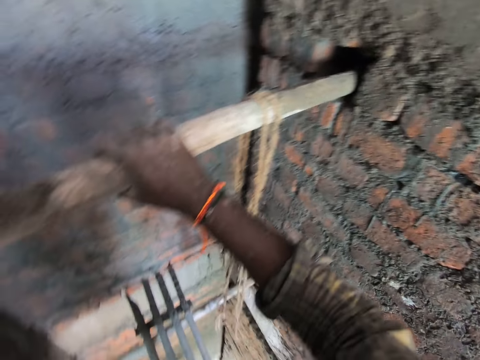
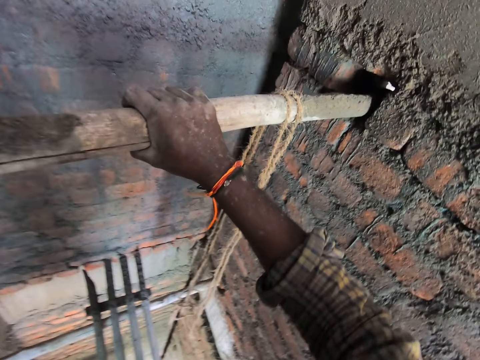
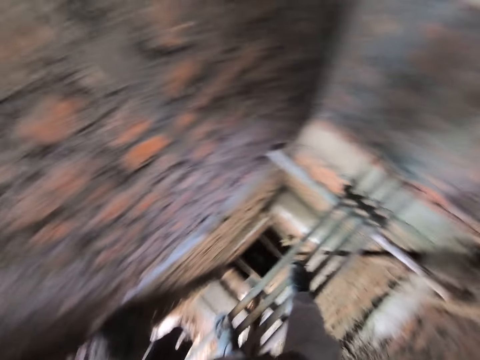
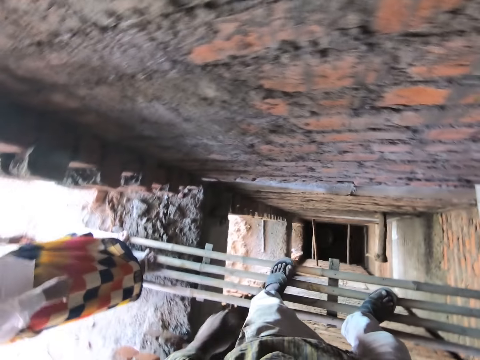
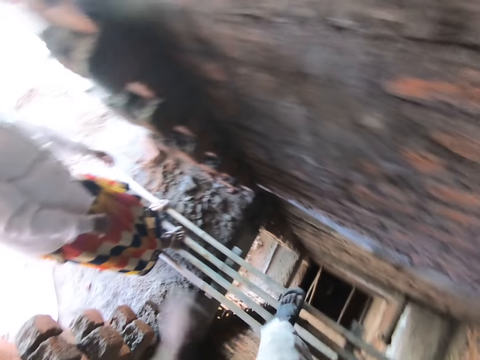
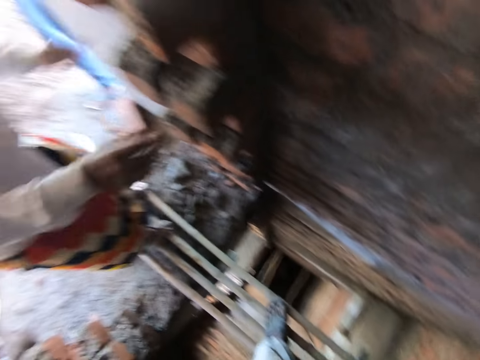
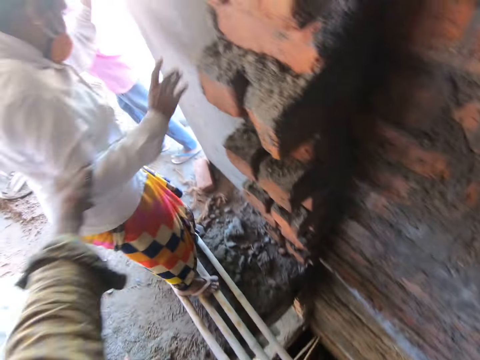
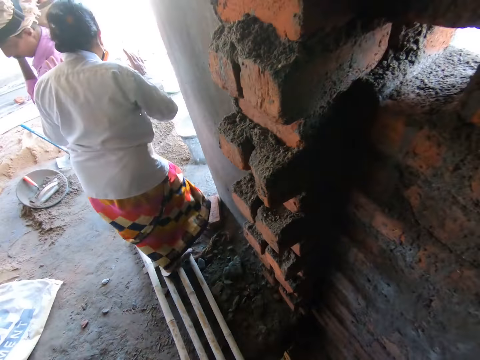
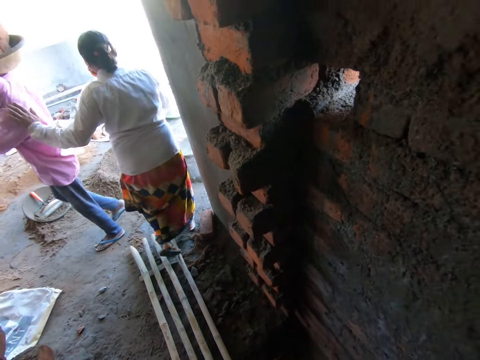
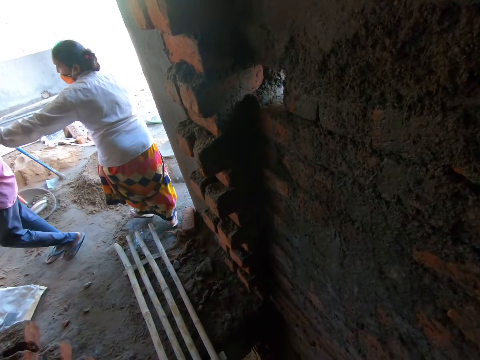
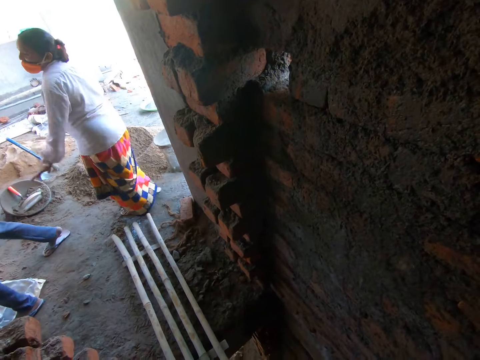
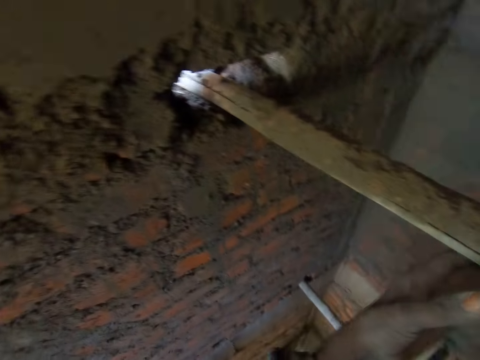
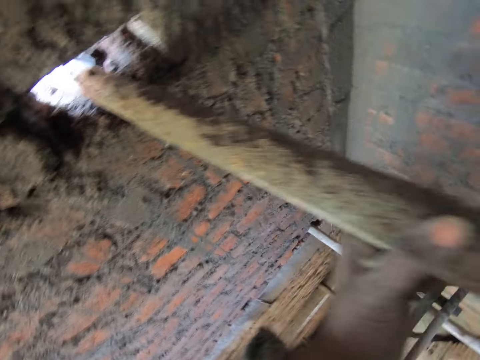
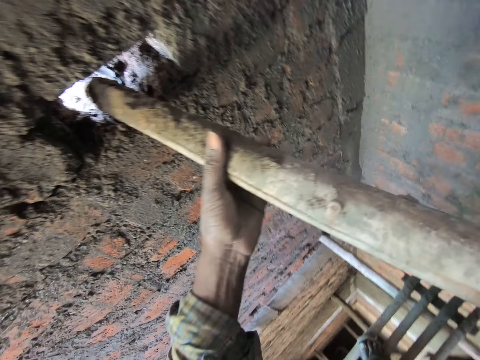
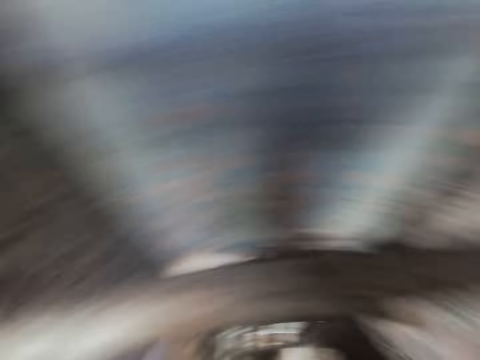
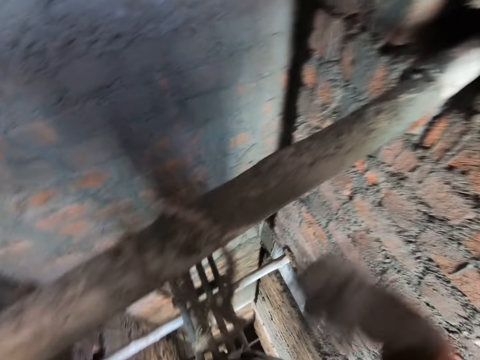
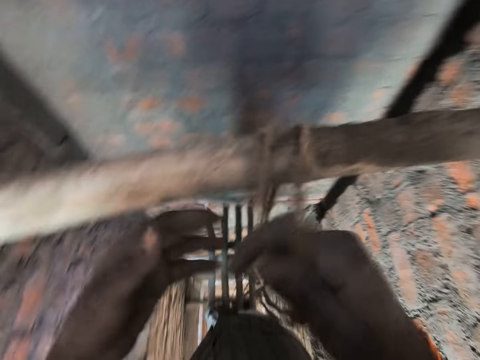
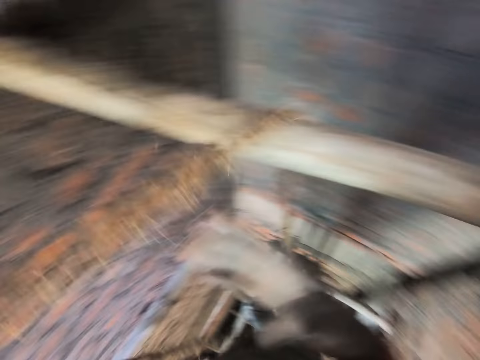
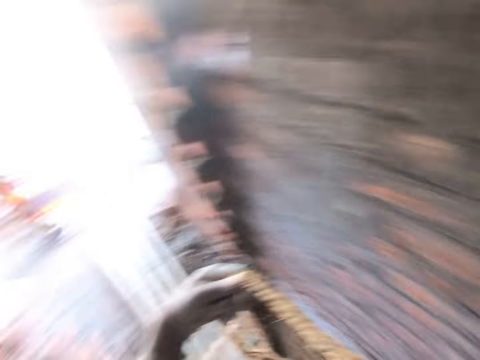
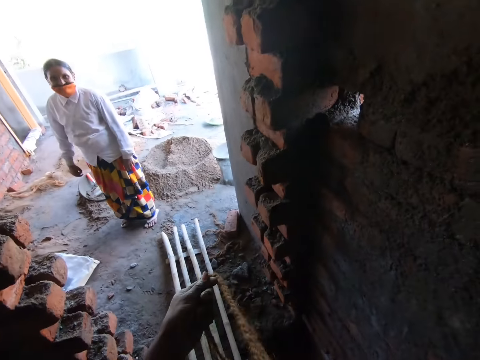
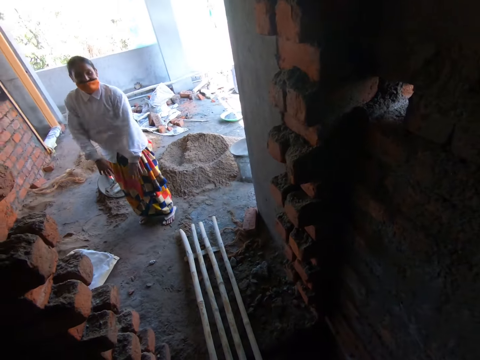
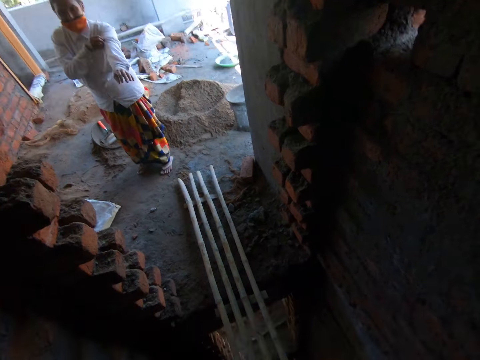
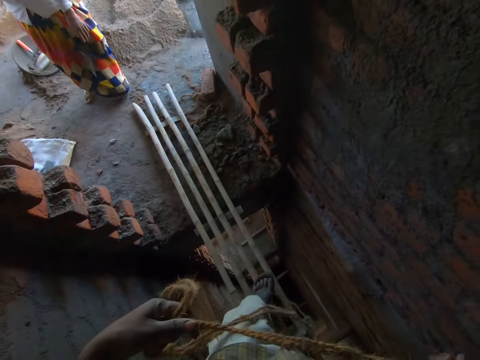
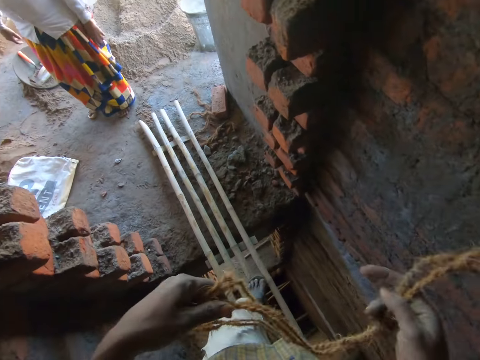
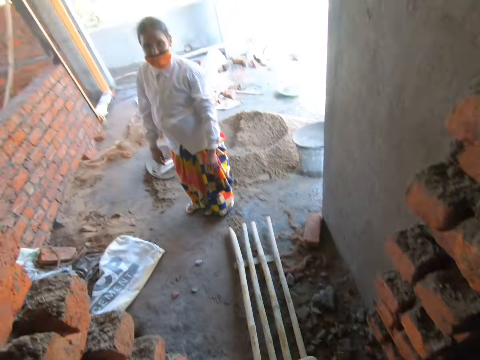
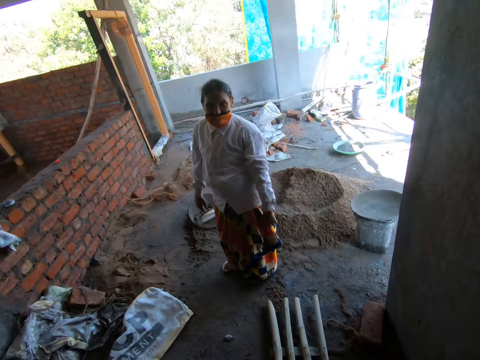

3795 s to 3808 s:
A woman stands on the wooden scaffold. The camera wearer touches the right hand of the woman with his left hand. The woman walks on the floor. The woman touches the shoulder of a man with her left hand. The camera wearer stands on the wooden scaffold. He moves the bamboo through the wall with his hands. He picks up a rope from the bamboo on the wall with his hands. The woman stands on the floor.

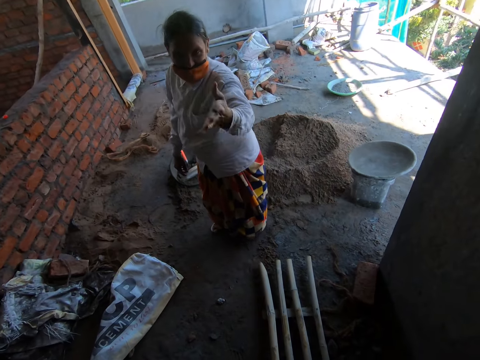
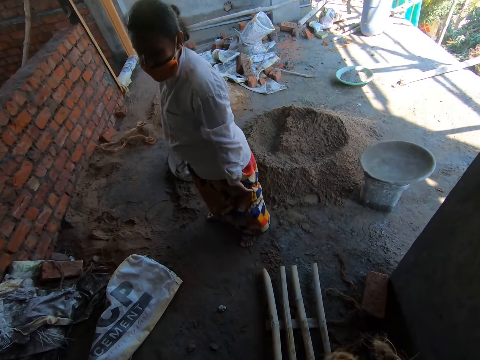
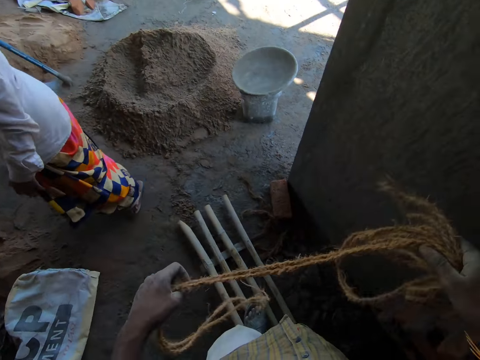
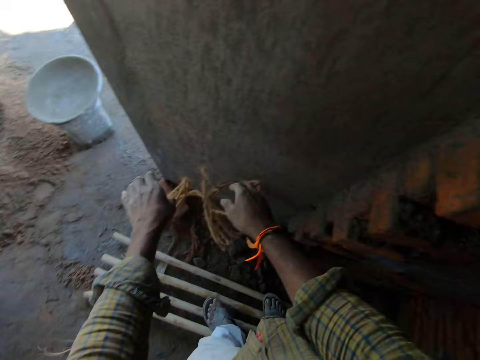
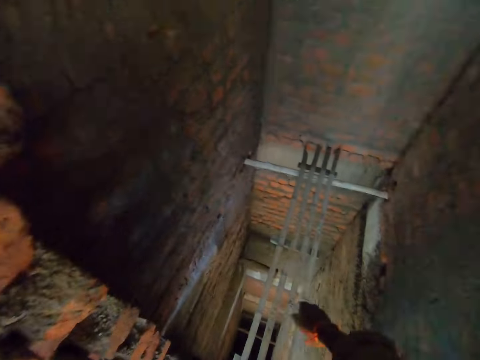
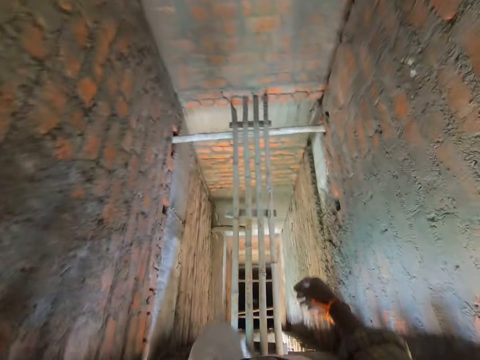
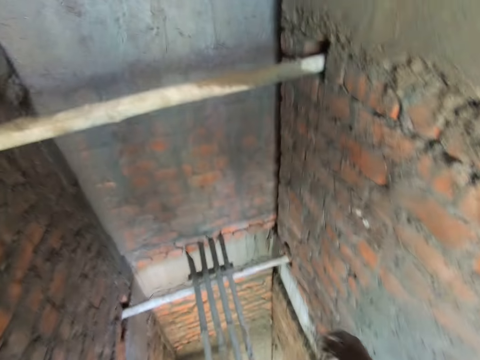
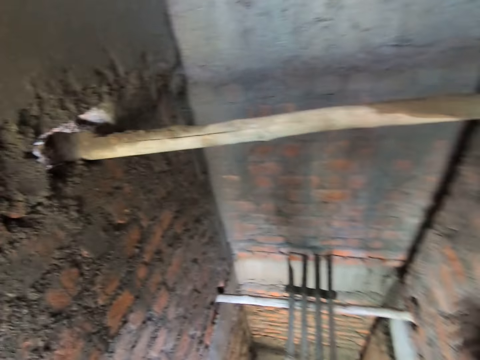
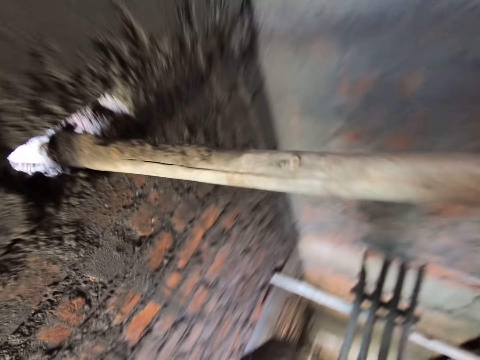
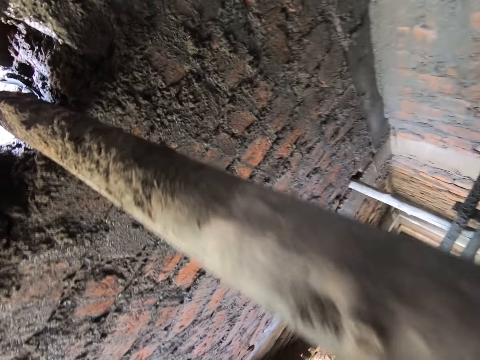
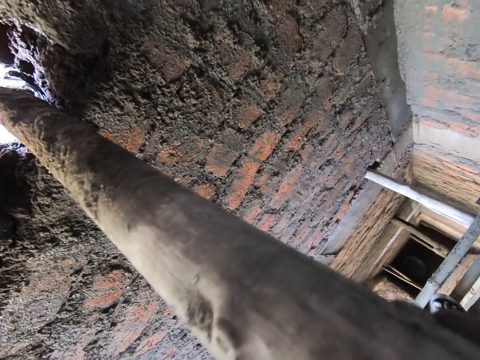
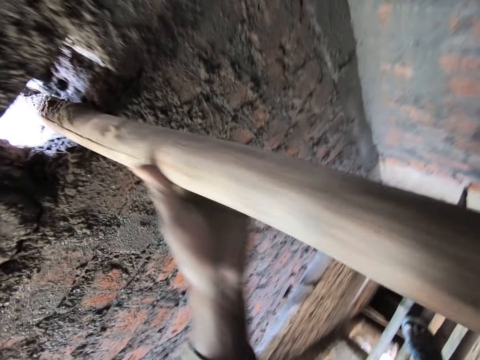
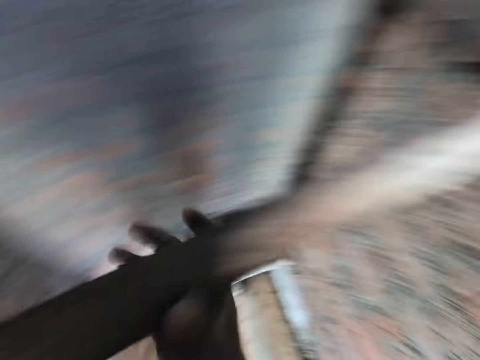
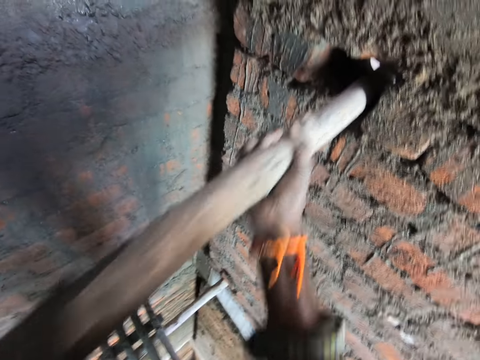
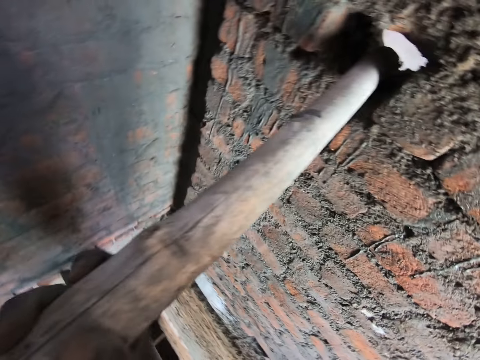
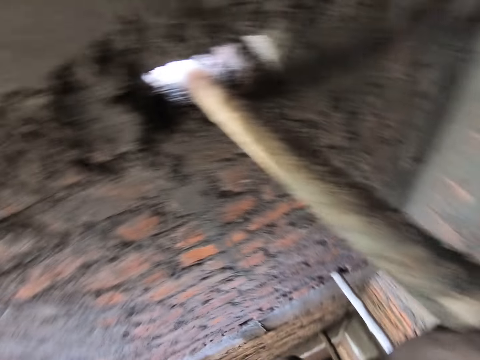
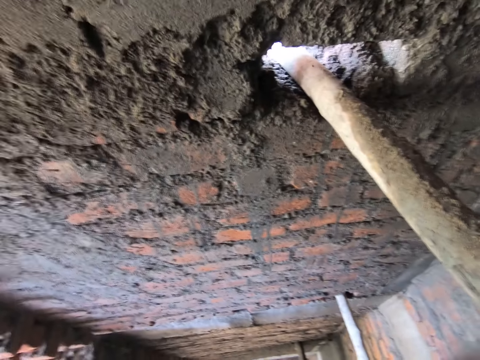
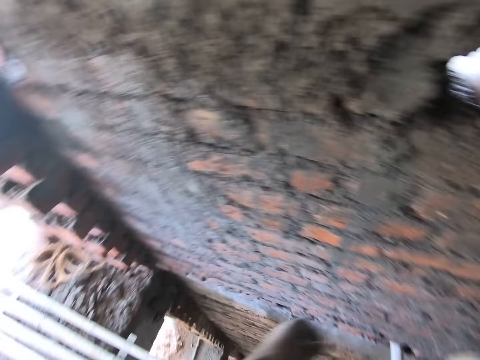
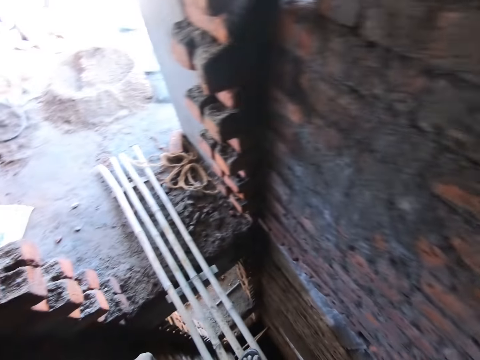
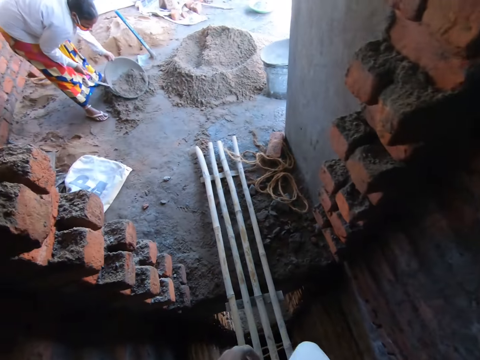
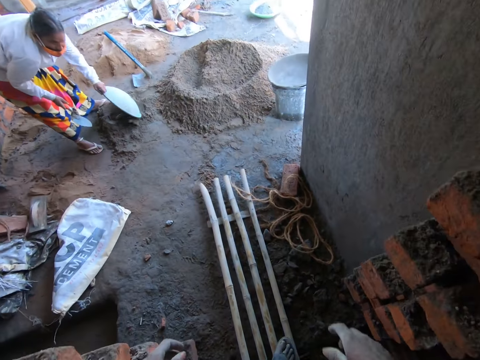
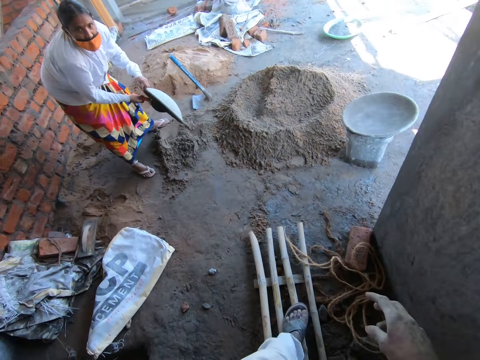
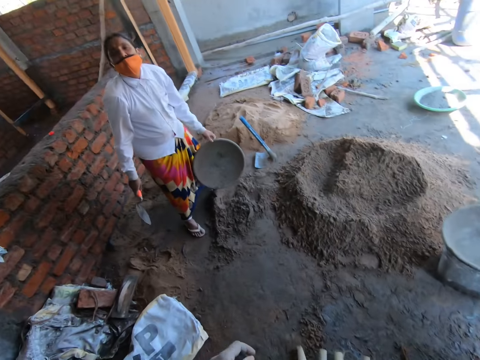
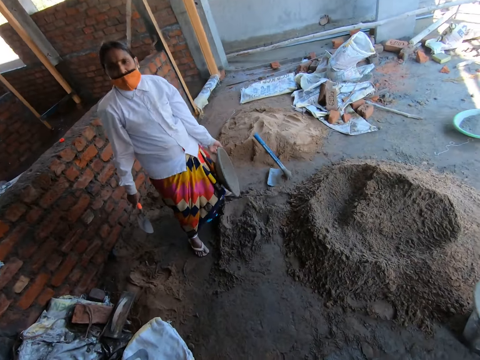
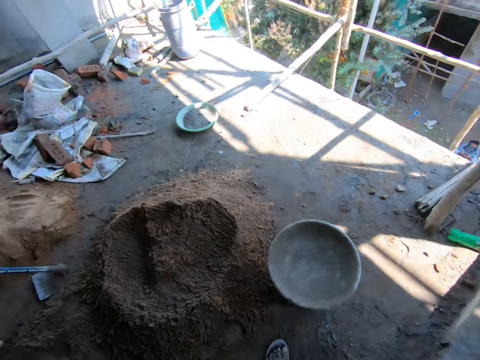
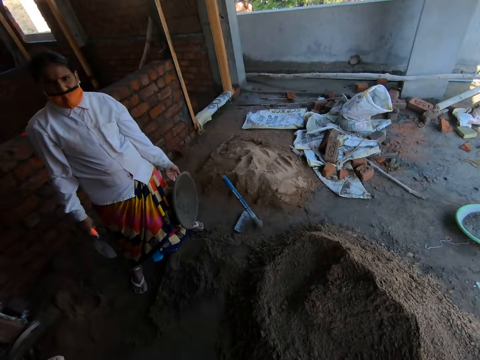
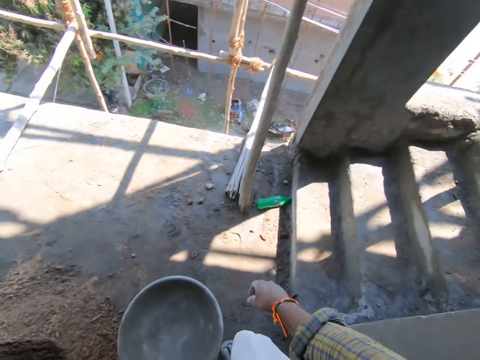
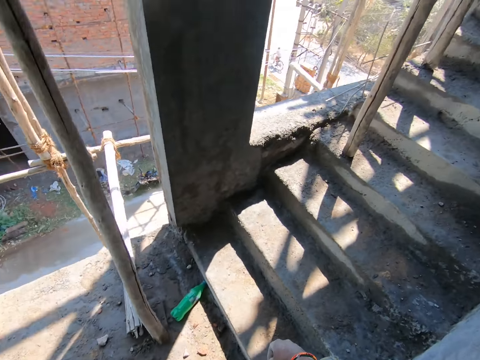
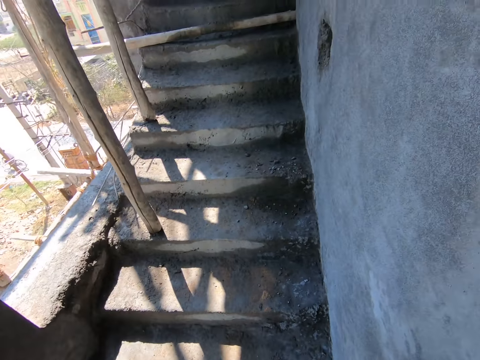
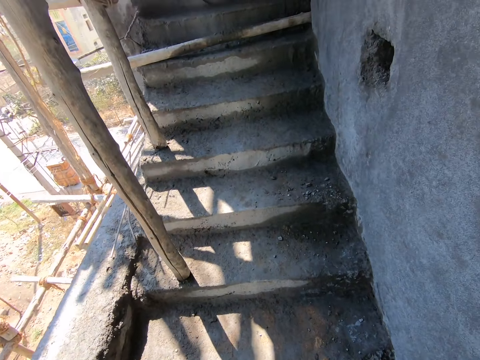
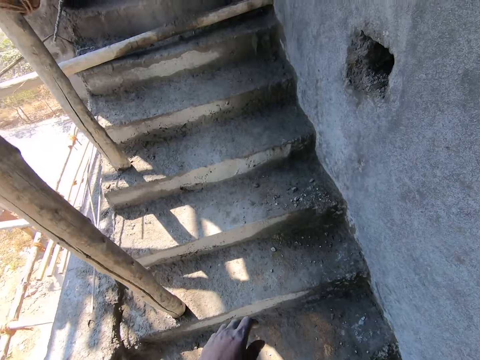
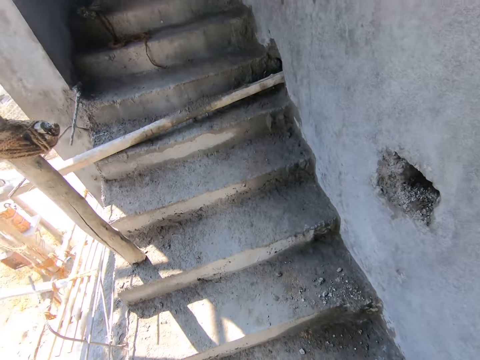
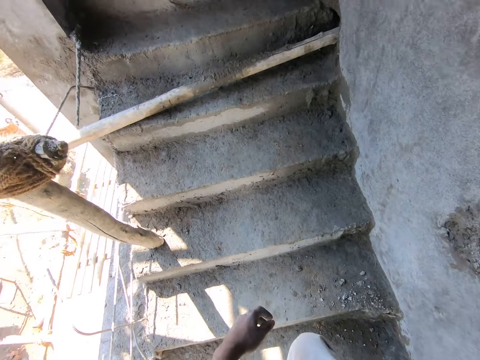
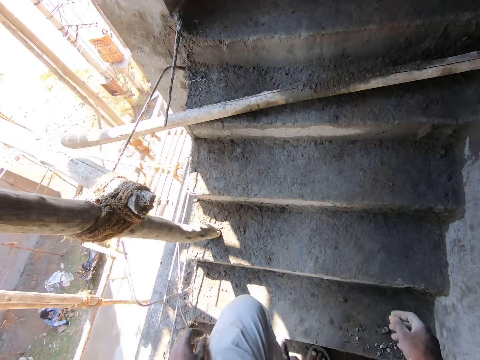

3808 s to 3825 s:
The camera wearer drops the rope in his hands on the floor. He walks on the wooden scaffold. He moves the bamboo through the wall with his hands. He removes a wood on the wall. He walks on the wooden scaffold. The woman holds a head pan on the floor with her left hand. The woman pours the sand in the head pan on the floor. The woman hits a brick trowel in her right hand on the head pan in her left hand. The camera wearer walks up the stairs.
